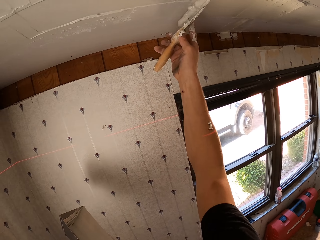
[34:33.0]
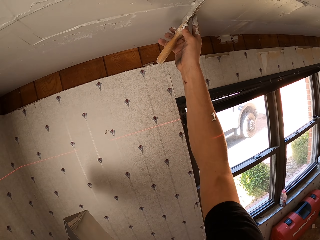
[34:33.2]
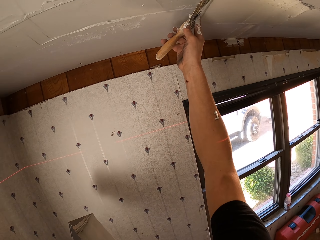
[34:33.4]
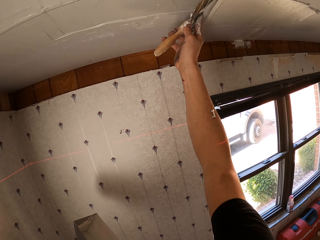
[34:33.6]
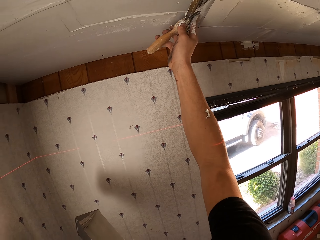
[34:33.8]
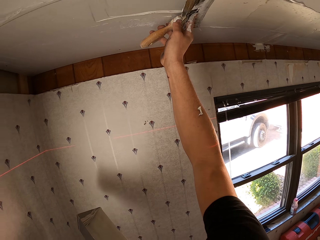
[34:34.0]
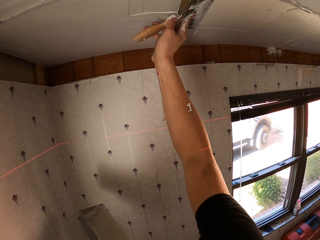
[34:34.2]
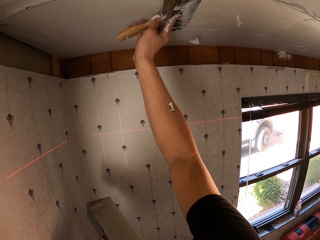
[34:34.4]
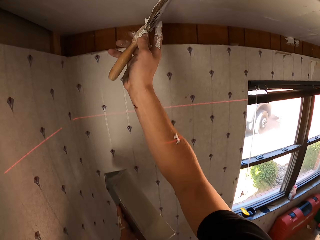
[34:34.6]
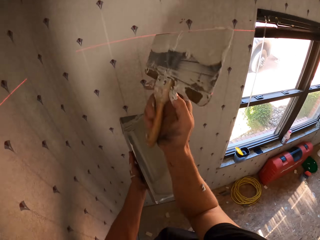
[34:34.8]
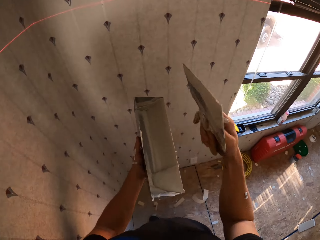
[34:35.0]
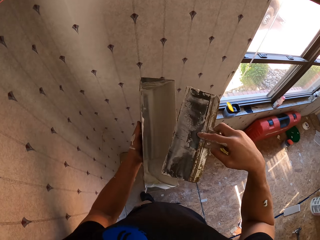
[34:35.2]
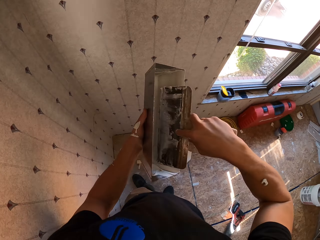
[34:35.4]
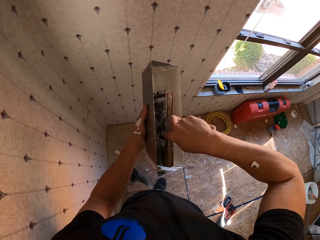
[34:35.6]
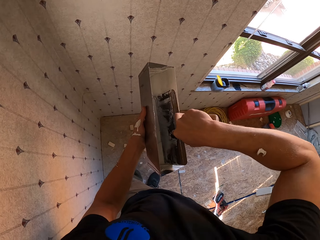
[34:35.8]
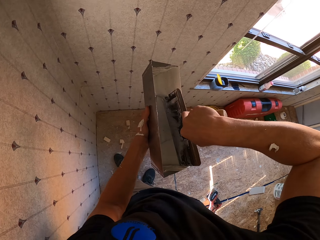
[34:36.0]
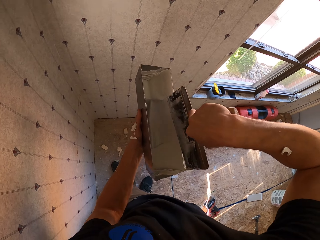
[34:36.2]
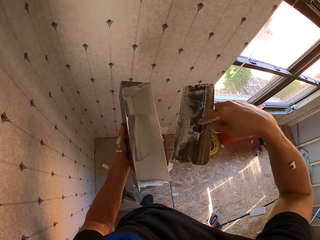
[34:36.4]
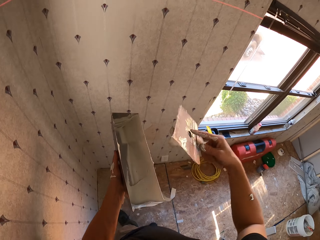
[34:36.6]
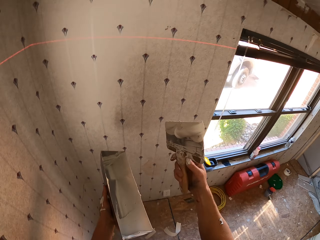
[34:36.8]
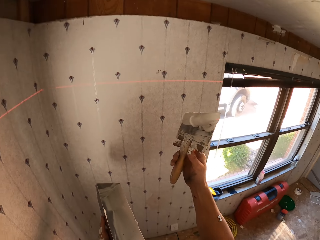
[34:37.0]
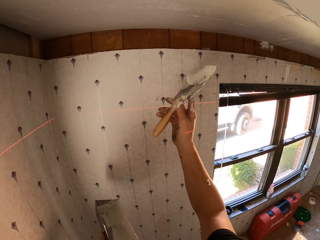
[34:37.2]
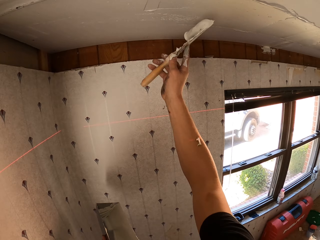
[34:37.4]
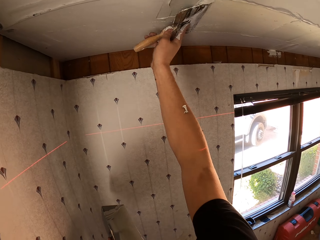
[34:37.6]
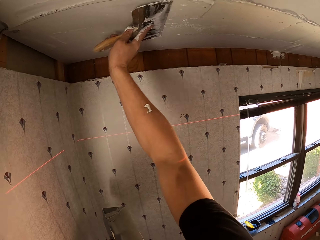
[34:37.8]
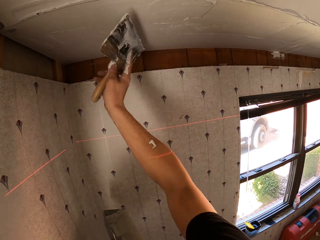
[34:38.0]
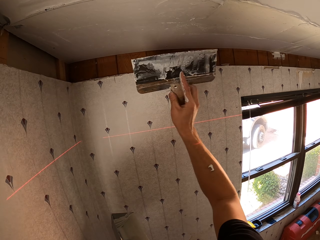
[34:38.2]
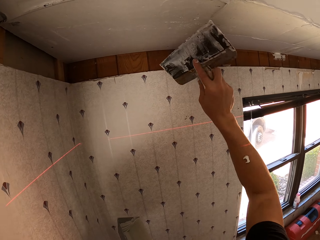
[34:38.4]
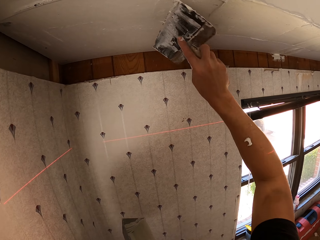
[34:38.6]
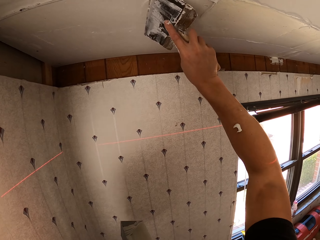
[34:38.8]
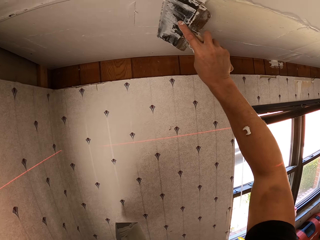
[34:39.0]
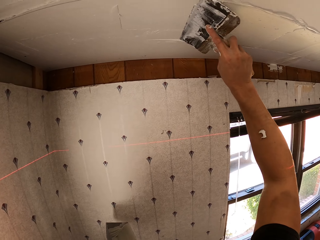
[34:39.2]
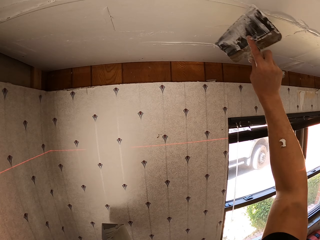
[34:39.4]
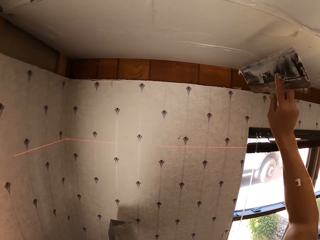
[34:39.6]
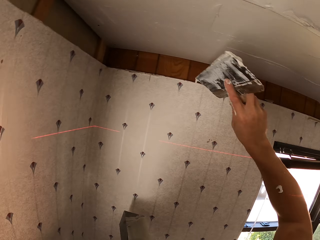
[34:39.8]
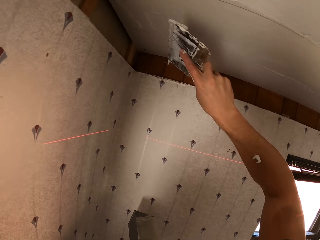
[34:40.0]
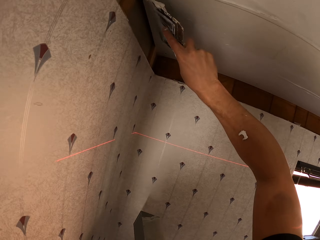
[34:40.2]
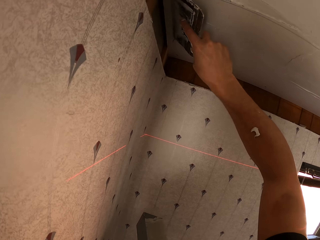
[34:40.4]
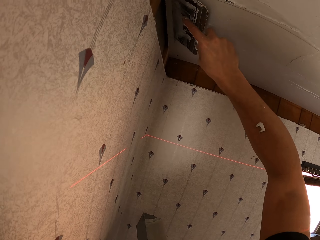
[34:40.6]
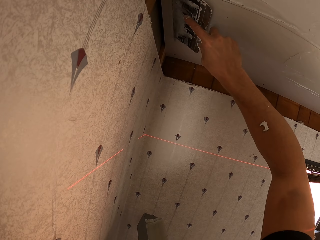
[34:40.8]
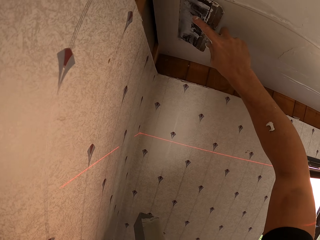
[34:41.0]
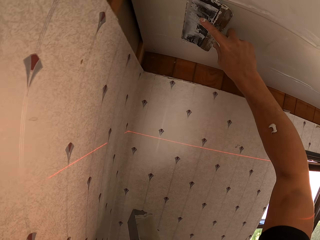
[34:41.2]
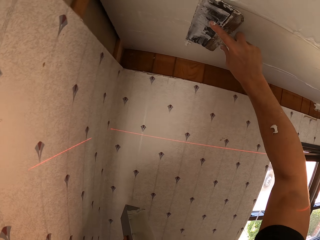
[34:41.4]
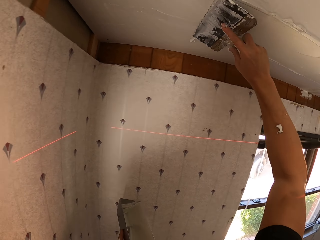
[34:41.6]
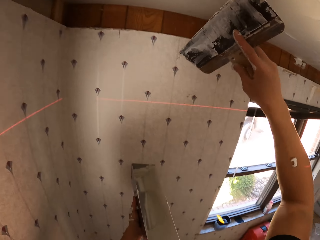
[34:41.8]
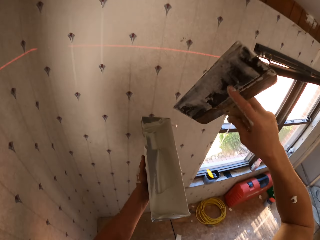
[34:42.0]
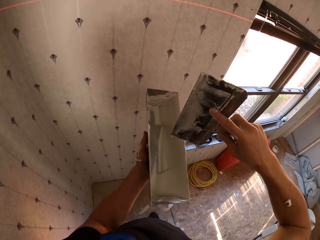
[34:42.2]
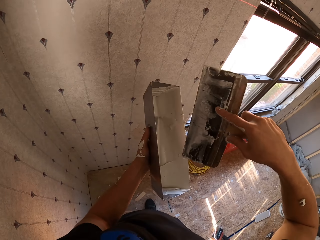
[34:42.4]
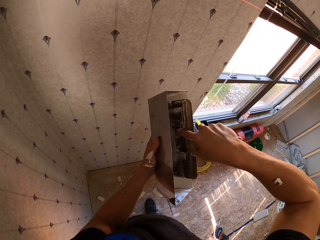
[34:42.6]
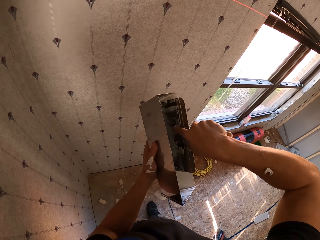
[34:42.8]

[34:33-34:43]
The camera wearer applies the substance on the ceiling. They collect the substance. They apply the substance on the ceiling.

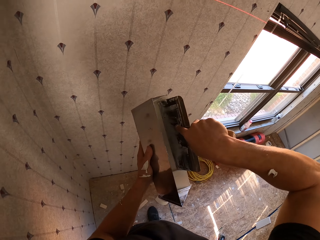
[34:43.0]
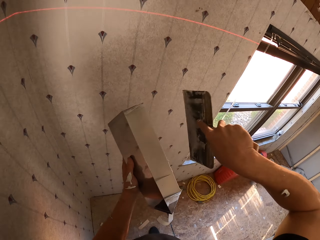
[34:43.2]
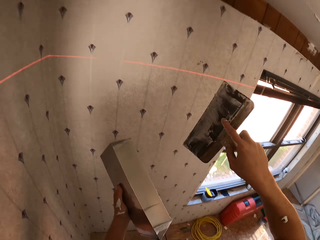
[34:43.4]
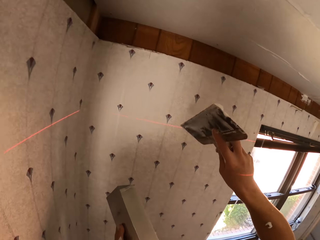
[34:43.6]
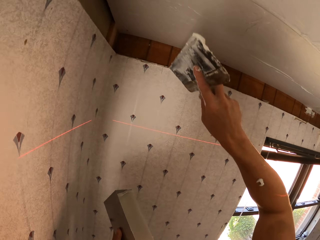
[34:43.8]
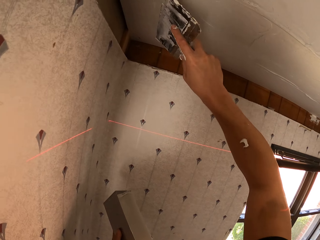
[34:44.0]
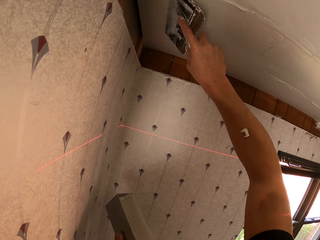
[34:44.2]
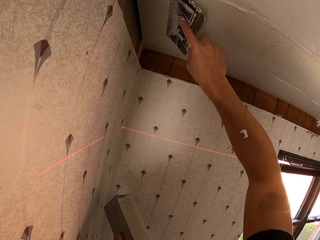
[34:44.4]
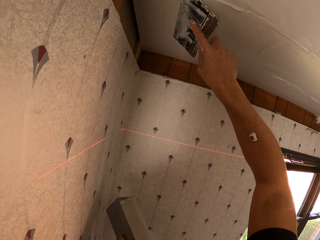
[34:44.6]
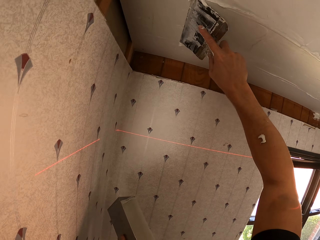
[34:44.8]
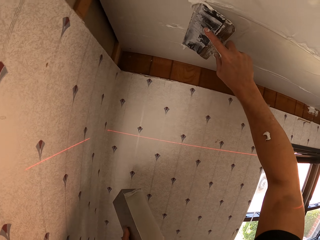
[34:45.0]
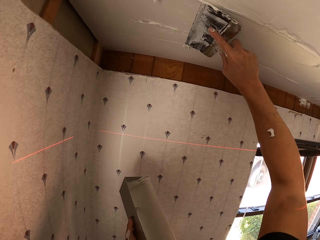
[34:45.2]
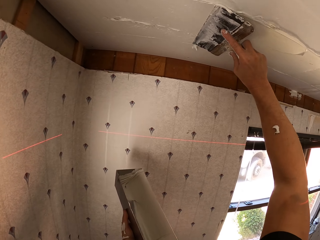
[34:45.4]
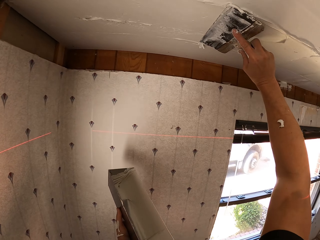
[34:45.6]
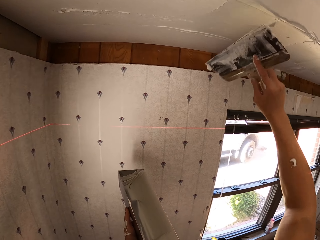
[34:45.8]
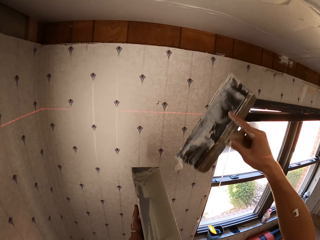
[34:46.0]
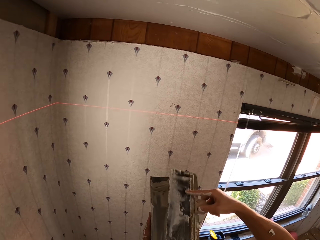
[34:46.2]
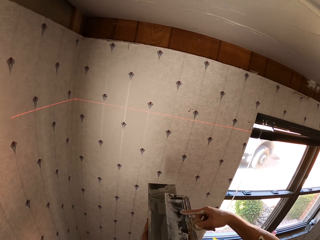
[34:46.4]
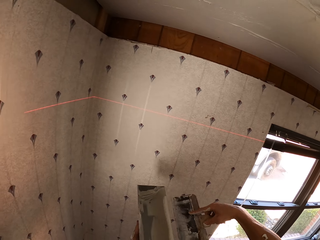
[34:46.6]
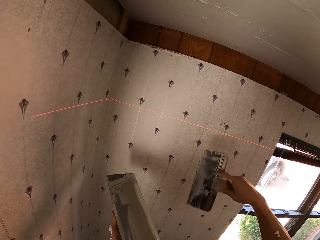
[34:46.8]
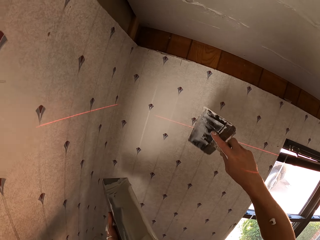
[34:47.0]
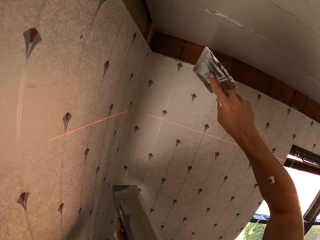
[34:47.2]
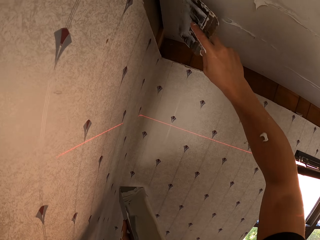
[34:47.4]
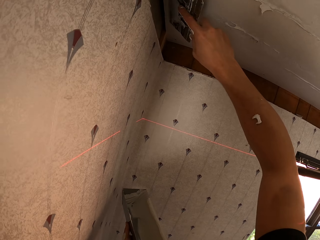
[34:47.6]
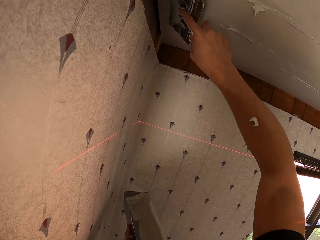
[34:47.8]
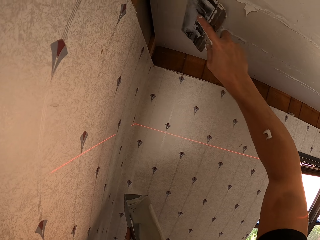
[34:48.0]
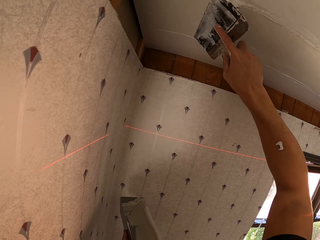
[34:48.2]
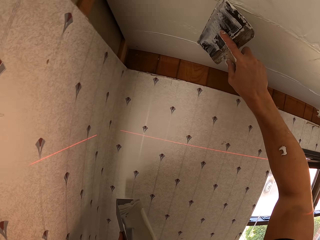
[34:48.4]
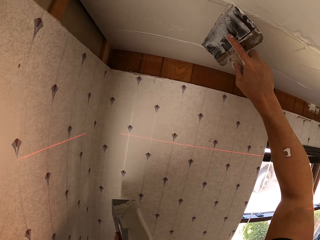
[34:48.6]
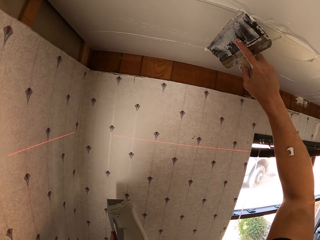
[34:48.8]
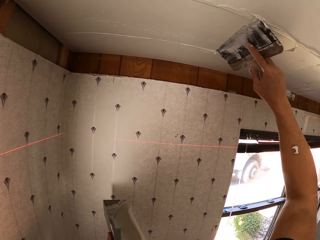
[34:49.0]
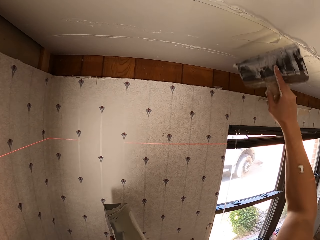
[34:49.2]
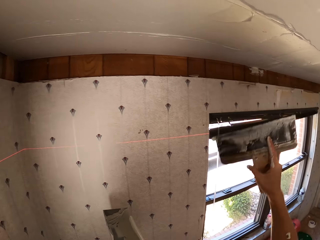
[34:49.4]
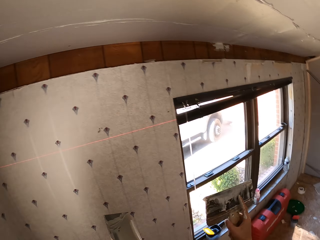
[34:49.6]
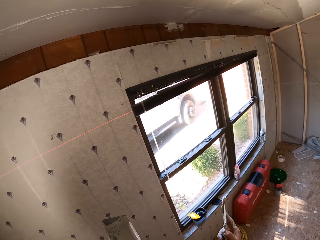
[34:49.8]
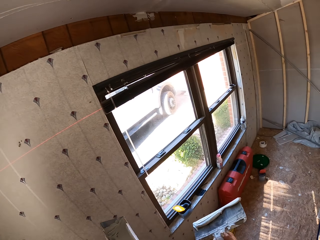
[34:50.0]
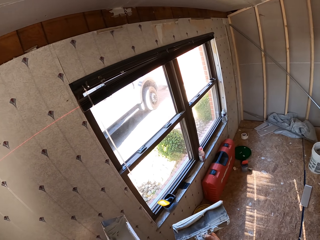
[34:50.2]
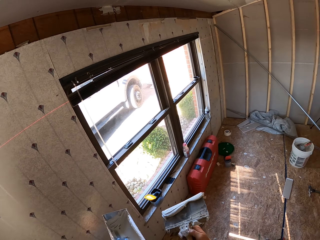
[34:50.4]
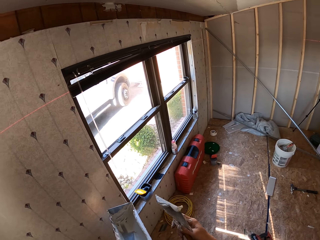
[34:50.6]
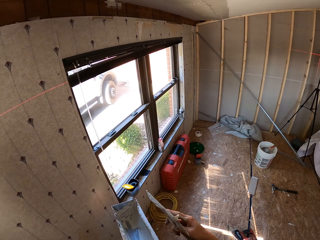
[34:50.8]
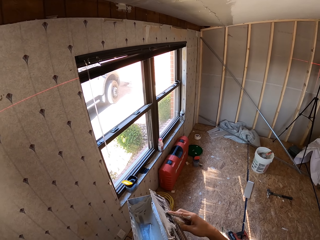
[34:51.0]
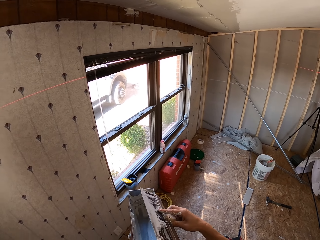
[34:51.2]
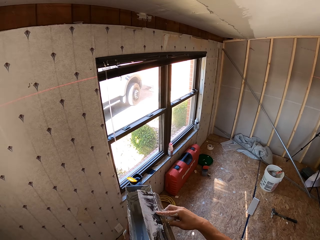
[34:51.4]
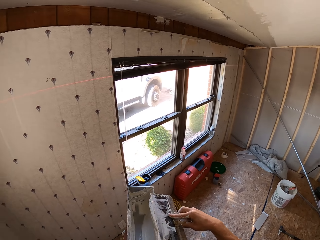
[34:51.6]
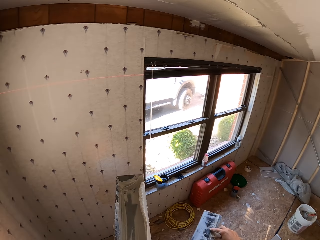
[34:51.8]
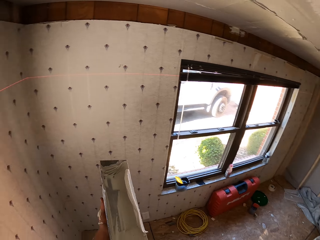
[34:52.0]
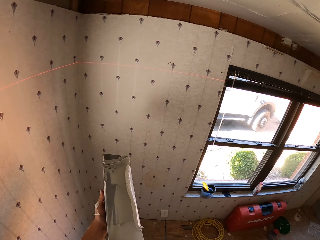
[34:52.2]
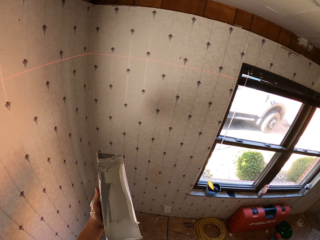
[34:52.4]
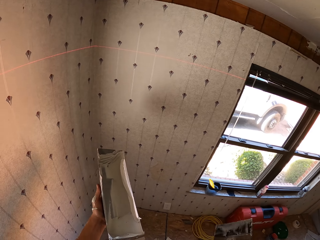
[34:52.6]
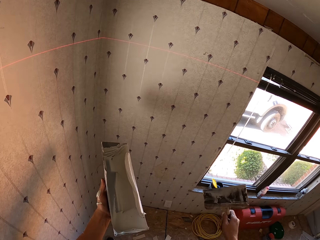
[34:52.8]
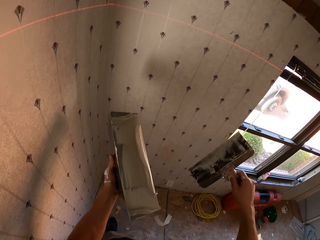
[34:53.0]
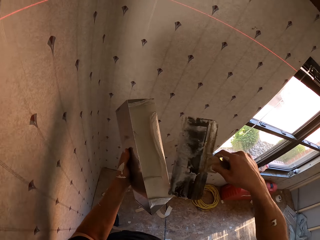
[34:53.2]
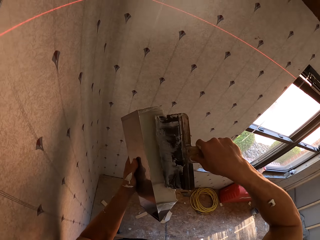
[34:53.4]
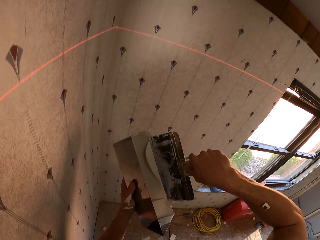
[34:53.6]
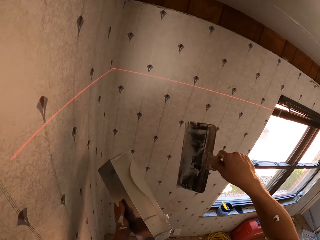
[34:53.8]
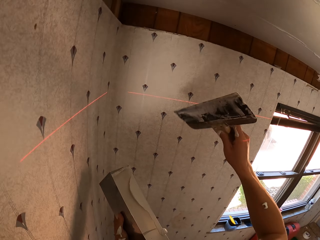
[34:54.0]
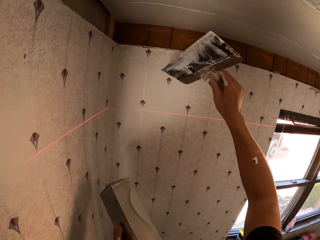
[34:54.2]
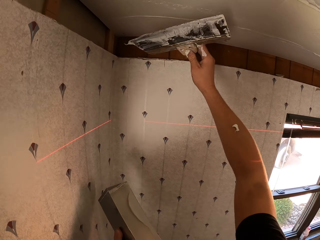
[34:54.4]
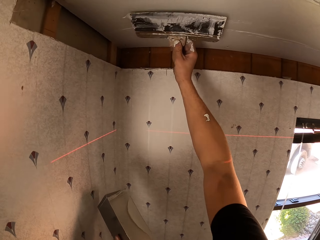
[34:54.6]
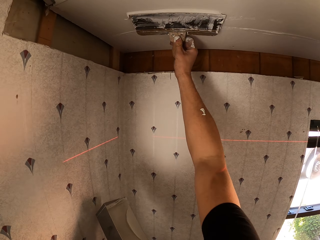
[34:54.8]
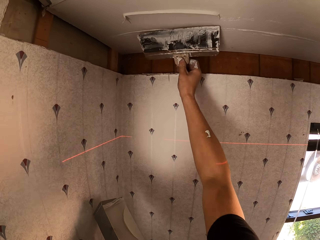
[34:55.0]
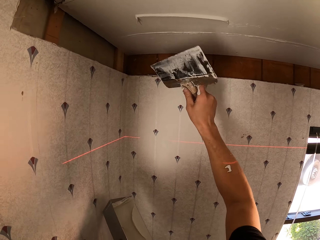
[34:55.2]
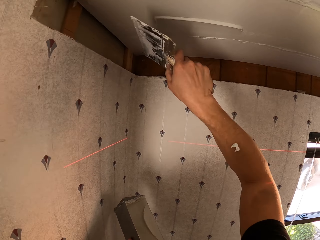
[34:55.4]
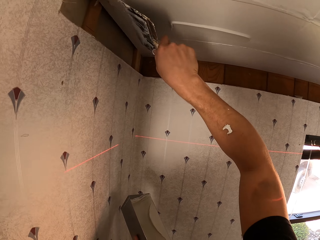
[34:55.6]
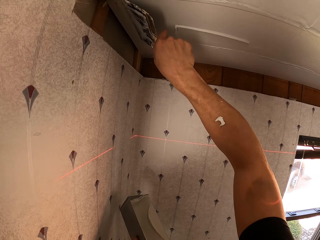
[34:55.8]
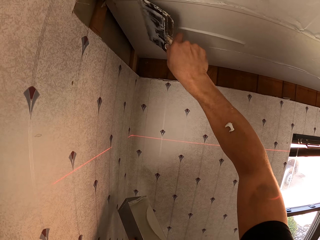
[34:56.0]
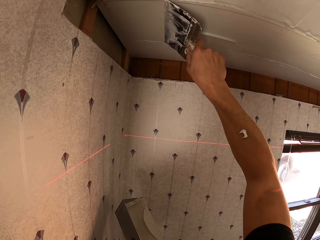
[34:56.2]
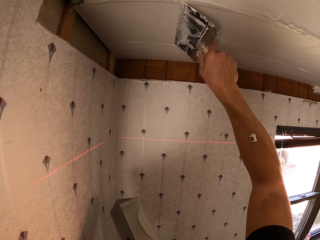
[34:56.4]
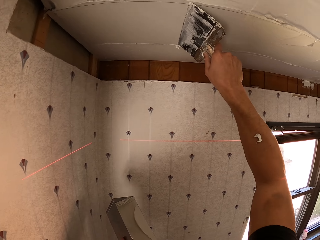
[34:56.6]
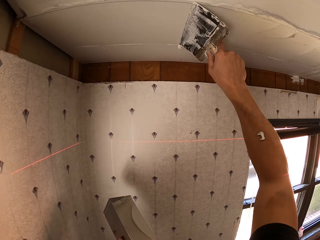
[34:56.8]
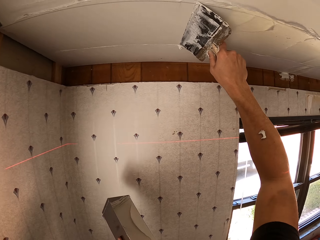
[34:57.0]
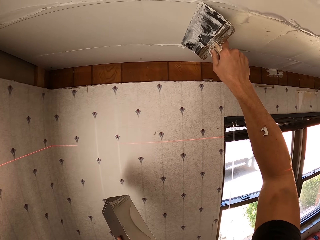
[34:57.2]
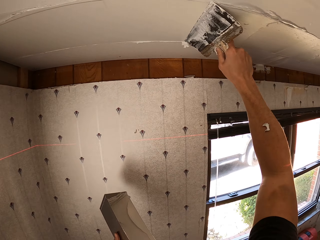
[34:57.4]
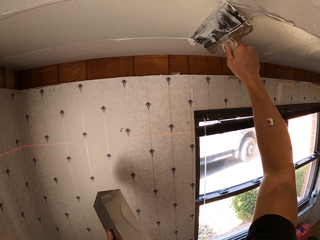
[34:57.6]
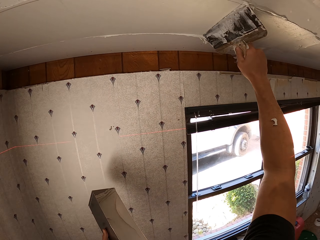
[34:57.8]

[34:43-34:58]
The camera wearer collects the substance or paint. They apply the substance on the ceiling. They remove excess paint and adjust the substance on the metallic item. They adjust the substance with a scraper. They paint the ceiling. They examine the trowel. They adjust the substance on the metallic item using the scraper. They remove excess paint. They look around. They remove excess paint. They adjust the substance on the ceiling with the scraper. They paint the ceiling.
